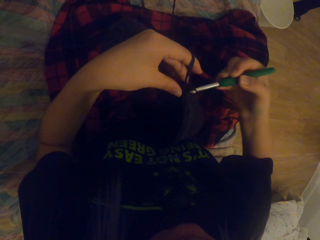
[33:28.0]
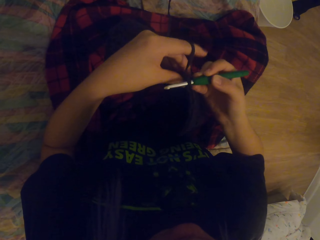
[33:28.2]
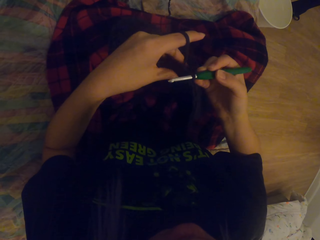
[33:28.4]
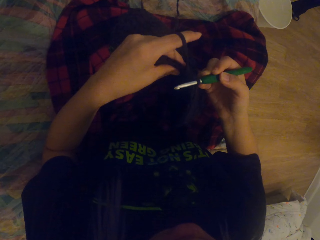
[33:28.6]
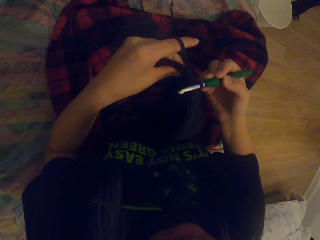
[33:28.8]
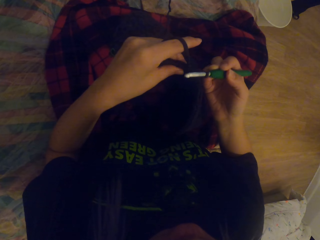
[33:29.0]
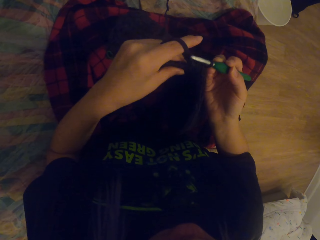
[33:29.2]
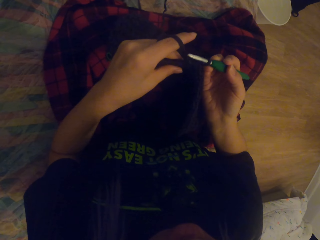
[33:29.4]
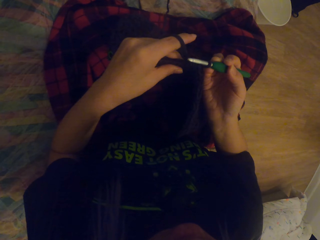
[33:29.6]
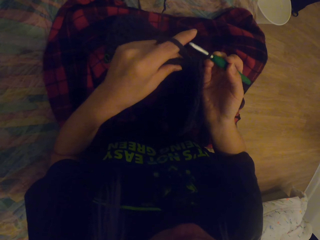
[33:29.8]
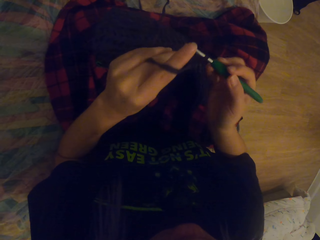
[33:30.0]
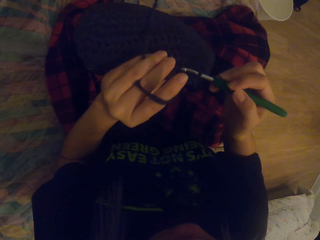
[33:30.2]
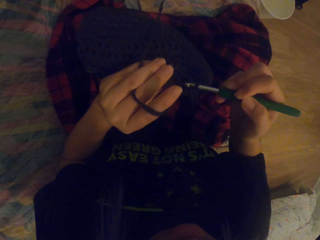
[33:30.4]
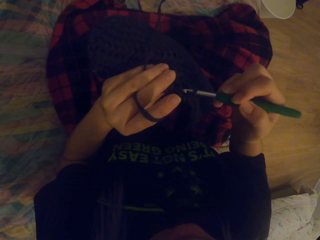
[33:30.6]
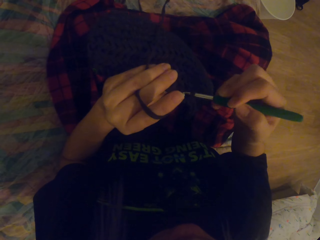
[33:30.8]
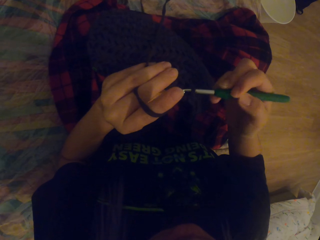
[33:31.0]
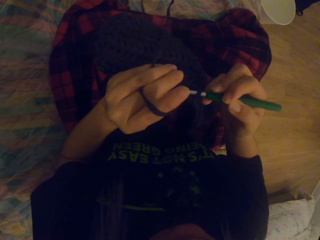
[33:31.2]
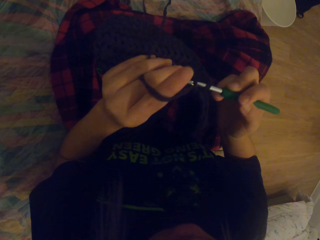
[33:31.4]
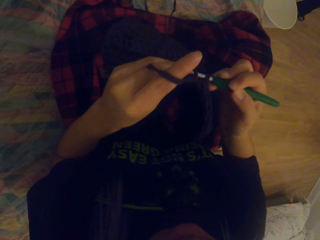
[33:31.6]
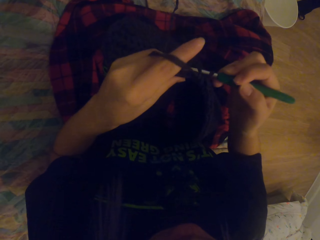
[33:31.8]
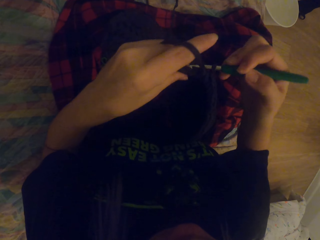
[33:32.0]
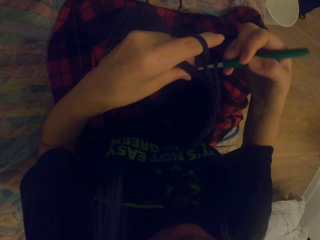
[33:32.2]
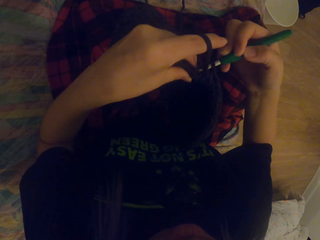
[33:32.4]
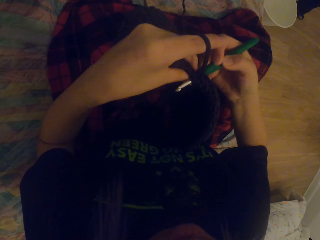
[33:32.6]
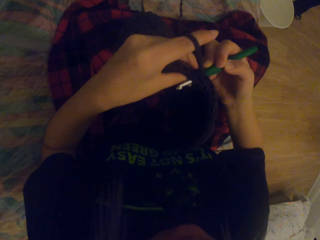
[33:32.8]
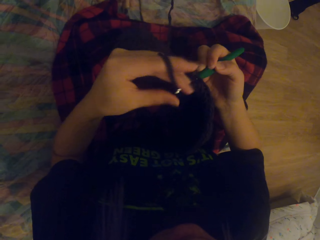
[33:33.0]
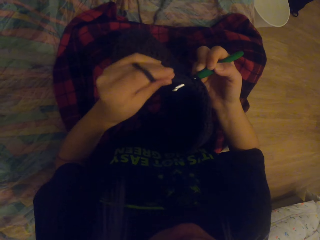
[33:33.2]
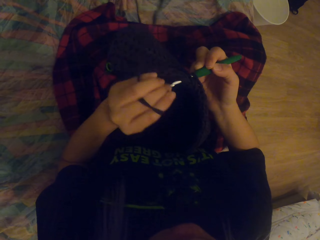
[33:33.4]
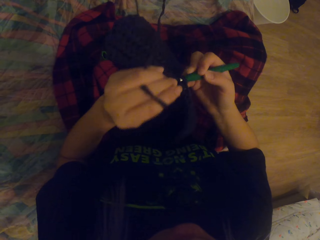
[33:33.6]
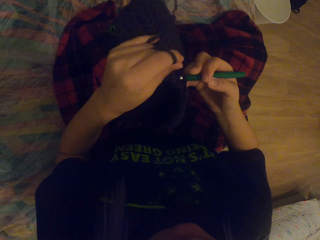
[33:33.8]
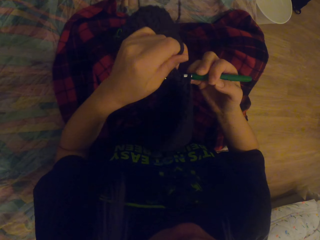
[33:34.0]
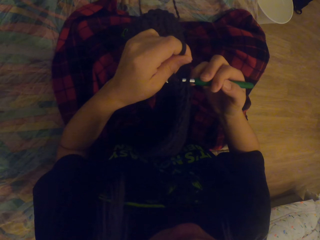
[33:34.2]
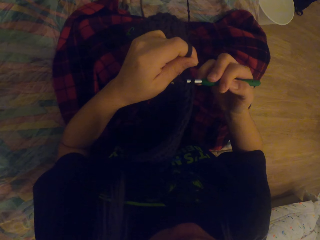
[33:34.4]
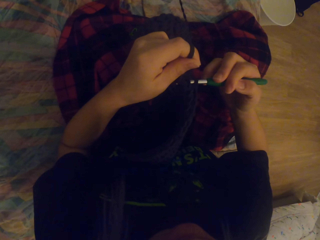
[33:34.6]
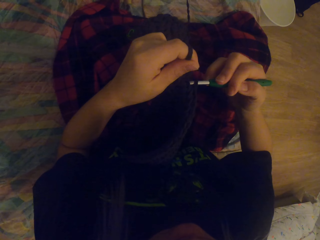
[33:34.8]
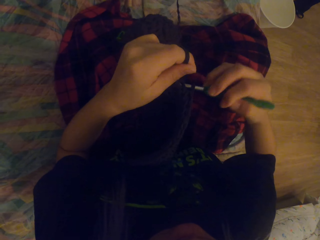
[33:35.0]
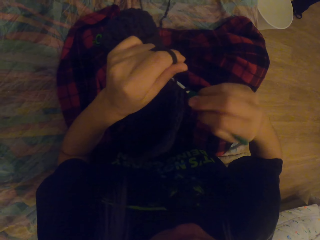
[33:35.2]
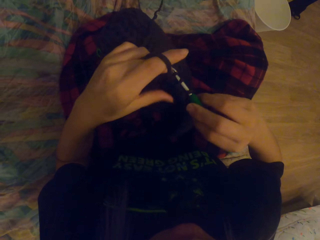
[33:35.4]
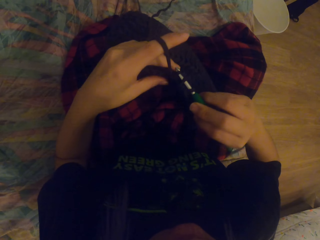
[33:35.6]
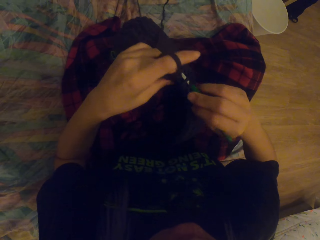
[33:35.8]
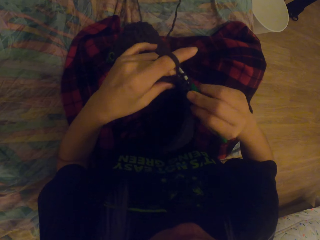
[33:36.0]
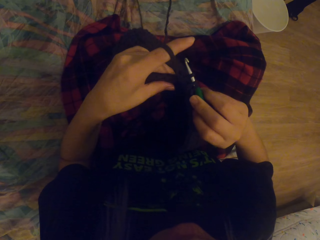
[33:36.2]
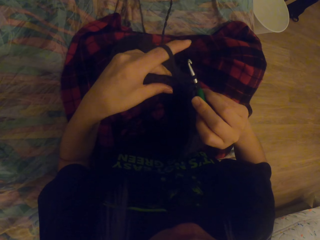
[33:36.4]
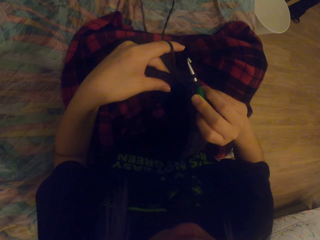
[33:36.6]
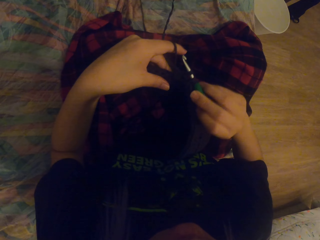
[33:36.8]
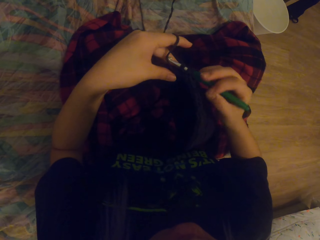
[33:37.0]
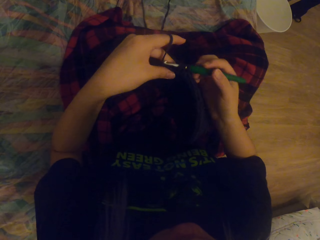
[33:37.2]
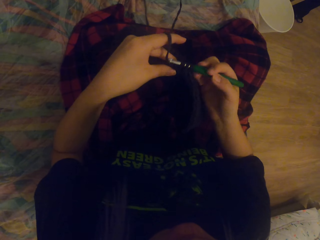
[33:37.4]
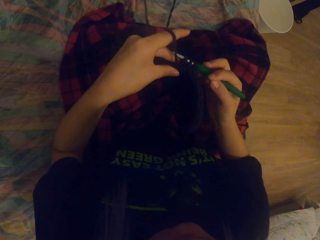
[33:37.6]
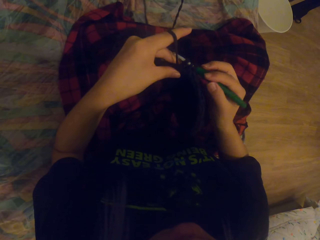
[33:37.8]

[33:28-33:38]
The camera wearer crochets the thread out. They pull up the thread. They crochet the thread in.

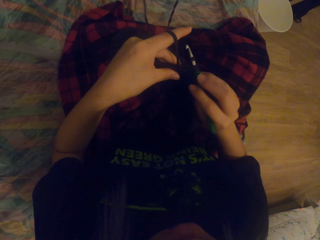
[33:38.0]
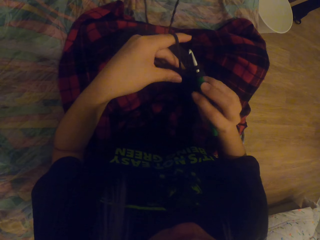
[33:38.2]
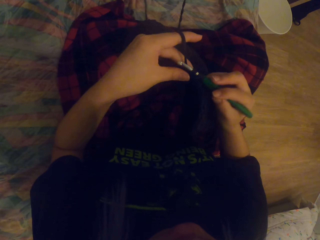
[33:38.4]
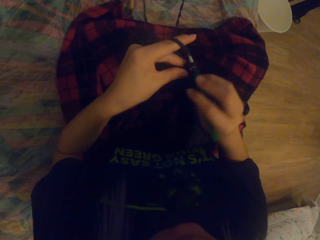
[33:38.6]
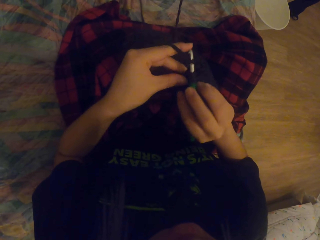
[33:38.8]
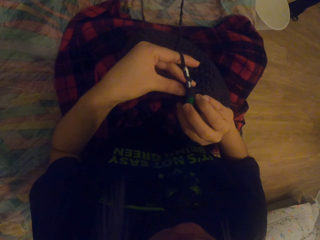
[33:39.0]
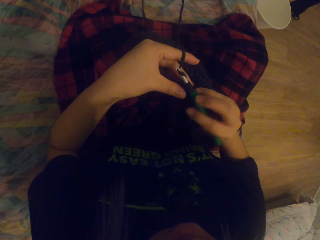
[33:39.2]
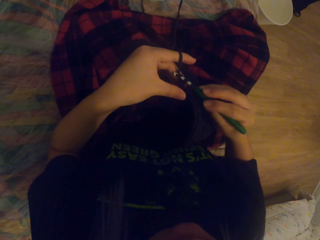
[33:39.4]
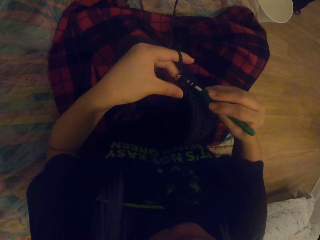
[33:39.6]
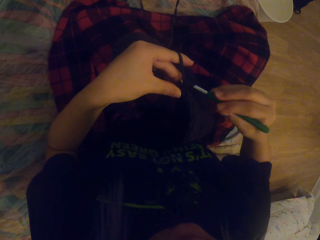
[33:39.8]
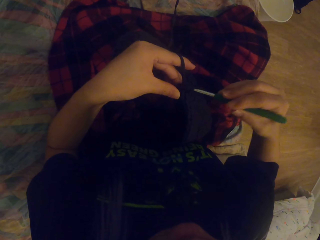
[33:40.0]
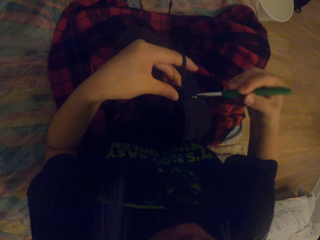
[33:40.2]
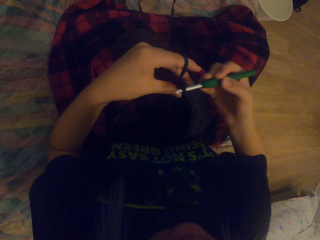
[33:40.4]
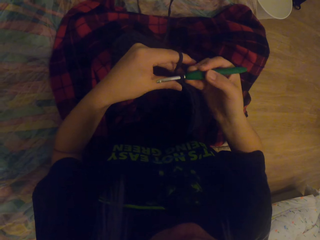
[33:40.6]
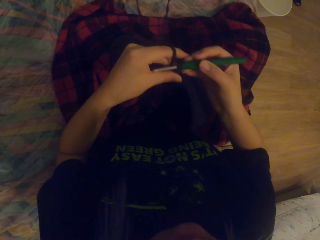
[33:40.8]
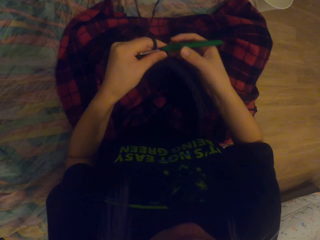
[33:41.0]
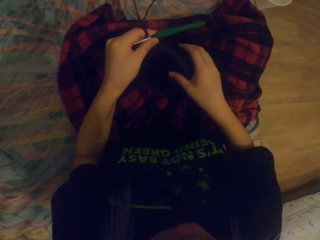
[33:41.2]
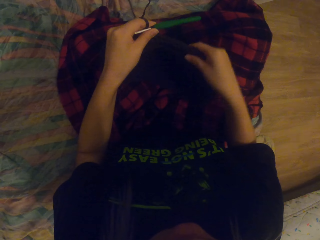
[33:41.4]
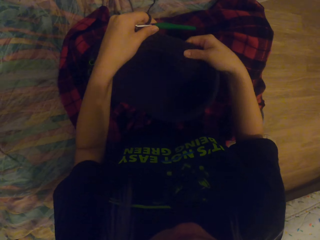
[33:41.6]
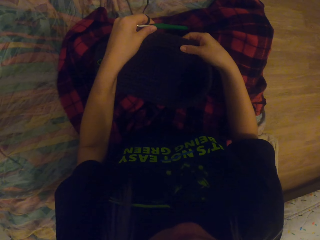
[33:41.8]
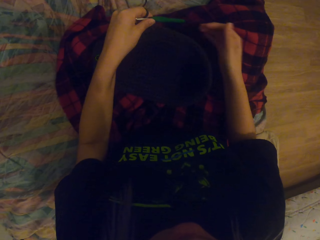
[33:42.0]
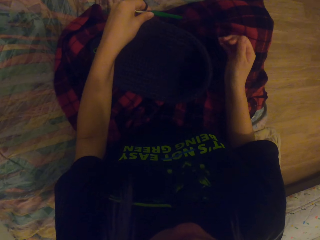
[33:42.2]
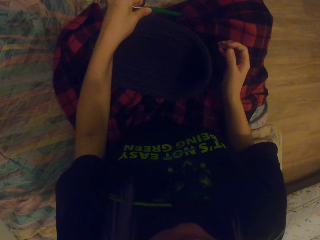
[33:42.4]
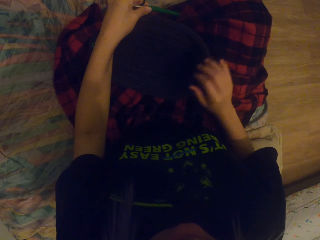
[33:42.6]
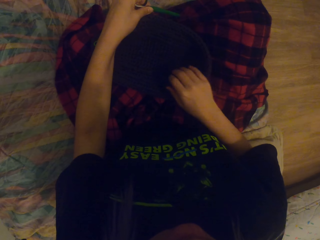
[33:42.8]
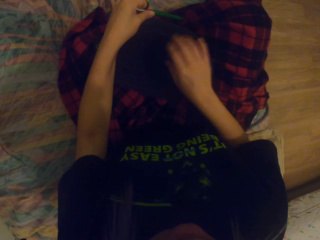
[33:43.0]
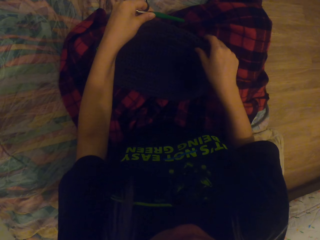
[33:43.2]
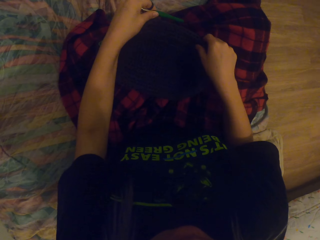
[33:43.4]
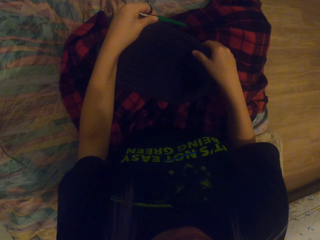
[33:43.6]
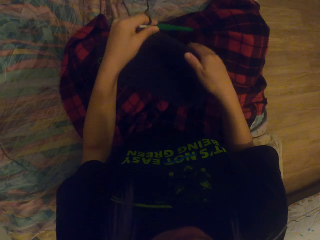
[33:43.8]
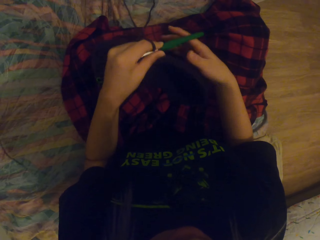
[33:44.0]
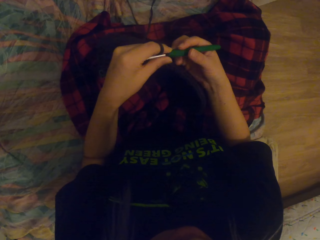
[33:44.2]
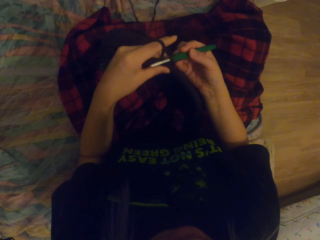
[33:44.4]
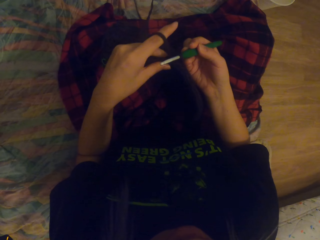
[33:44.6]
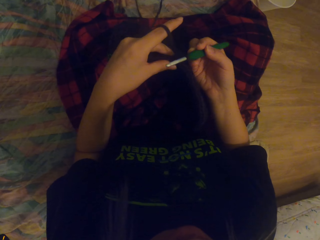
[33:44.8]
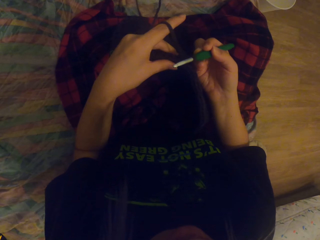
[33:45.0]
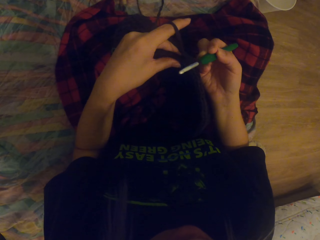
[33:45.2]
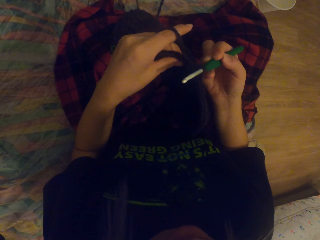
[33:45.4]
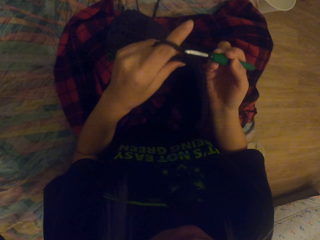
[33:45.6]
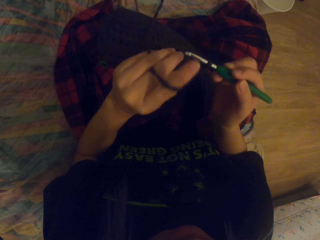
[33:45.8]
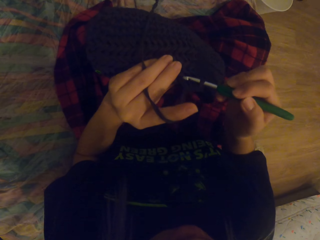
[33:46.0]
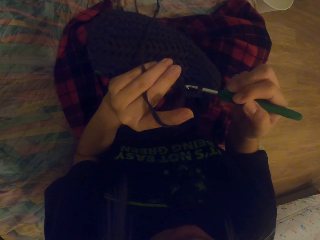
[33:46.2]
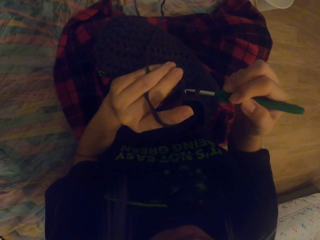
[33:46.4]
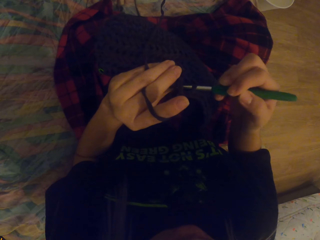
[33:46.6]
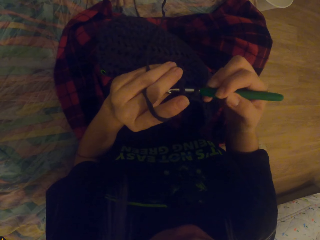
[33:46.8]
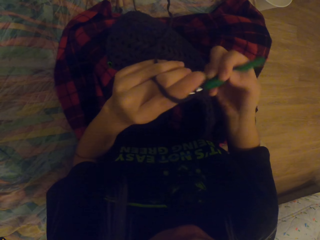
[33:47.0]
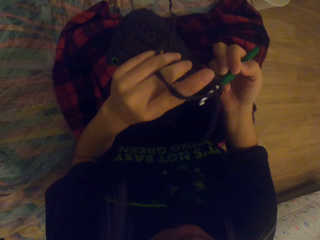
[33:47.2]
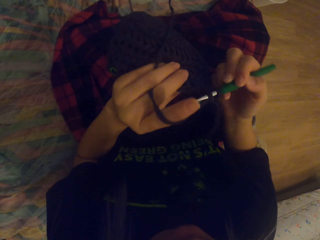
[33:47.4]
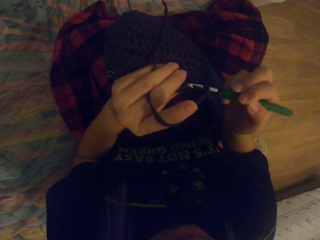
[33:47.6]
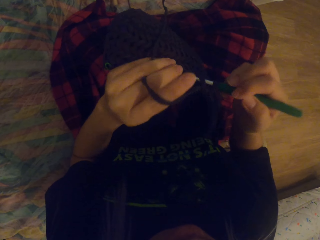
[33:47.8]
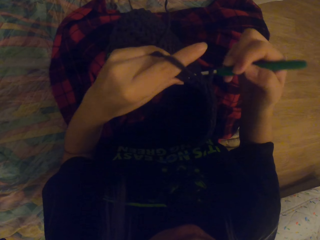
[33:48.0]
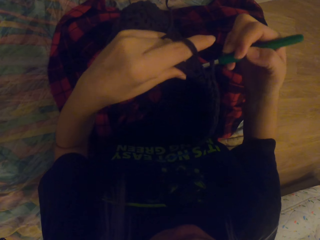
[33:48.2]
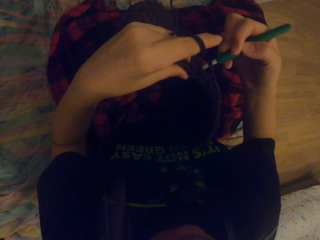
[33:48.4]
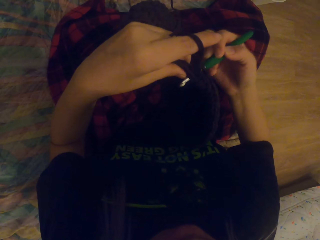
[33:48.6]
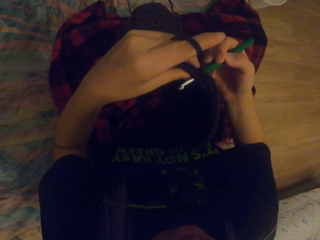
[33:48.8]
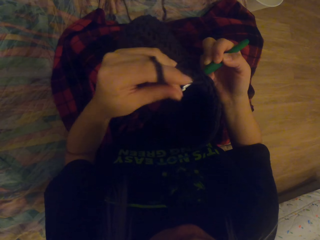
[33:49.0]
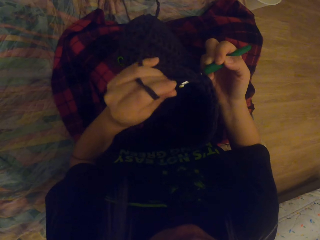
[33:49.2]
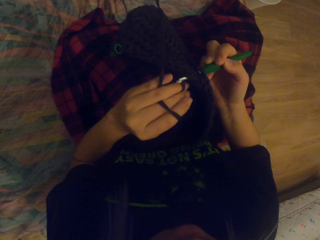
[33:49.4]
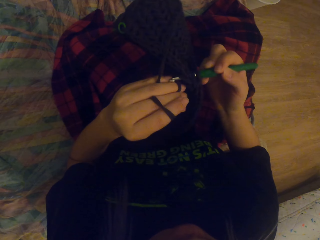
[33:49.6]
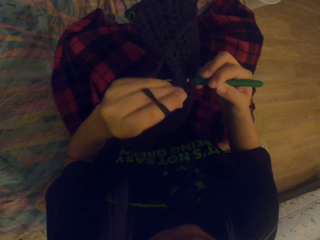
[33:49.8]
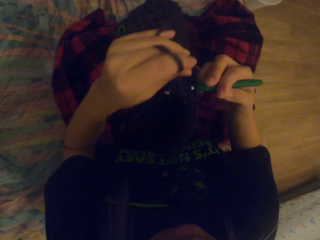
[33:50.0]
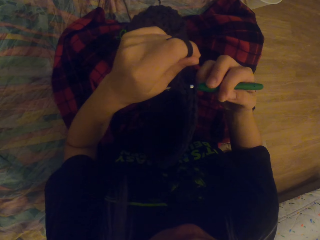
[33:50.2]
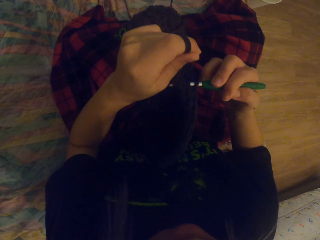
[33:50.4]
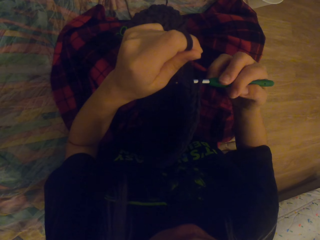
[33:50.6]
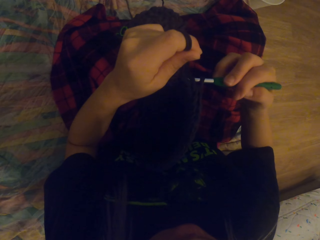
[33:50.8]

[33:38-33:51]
The camera wearer crochets the thread out. They move the crocheted yarn. They touch the bag, place the bag down, and touch the bag. They hold the crochet hook. They crochet the yarn with the crochet hook.
